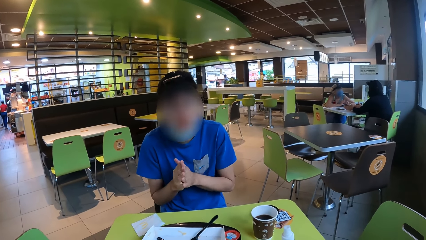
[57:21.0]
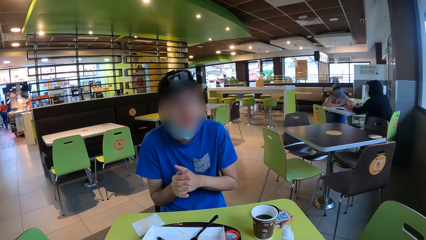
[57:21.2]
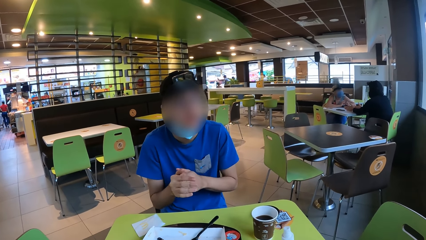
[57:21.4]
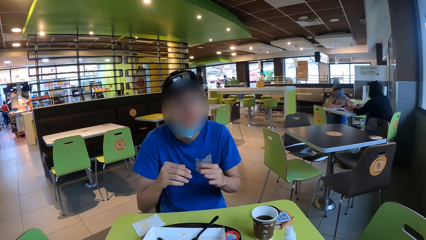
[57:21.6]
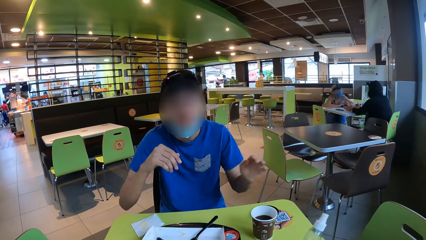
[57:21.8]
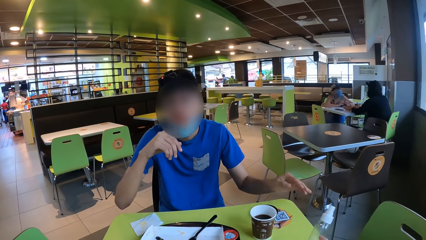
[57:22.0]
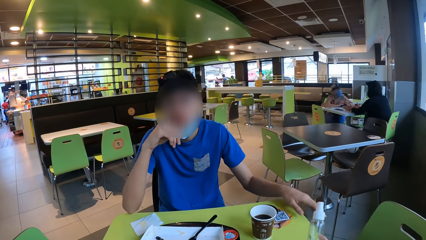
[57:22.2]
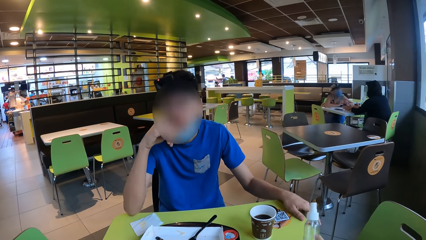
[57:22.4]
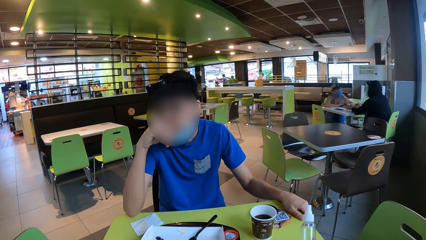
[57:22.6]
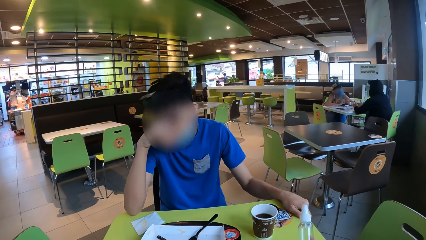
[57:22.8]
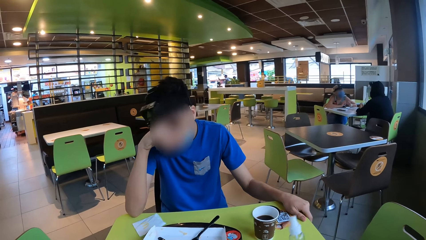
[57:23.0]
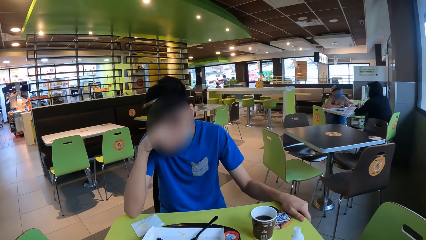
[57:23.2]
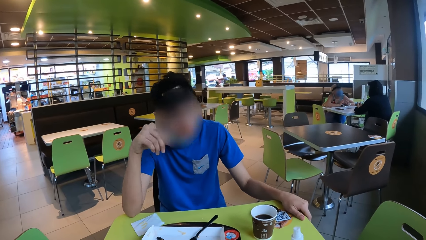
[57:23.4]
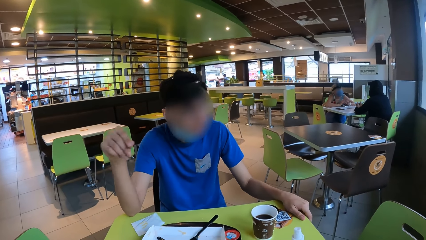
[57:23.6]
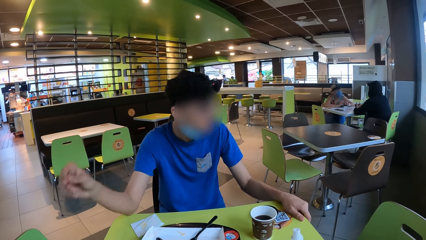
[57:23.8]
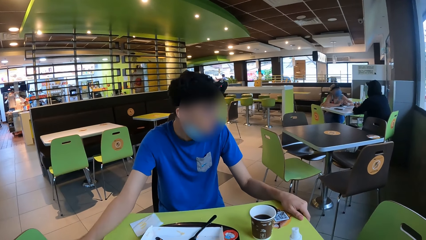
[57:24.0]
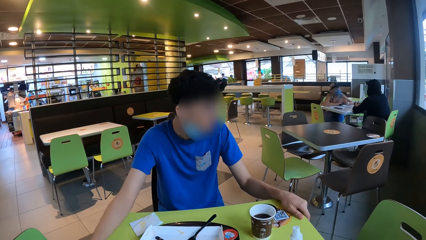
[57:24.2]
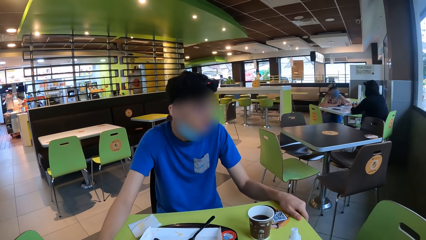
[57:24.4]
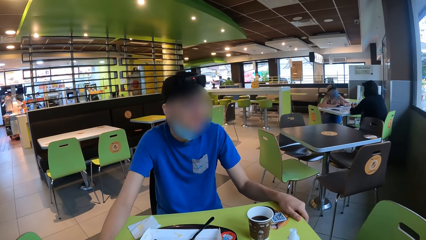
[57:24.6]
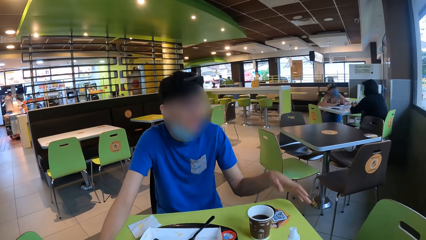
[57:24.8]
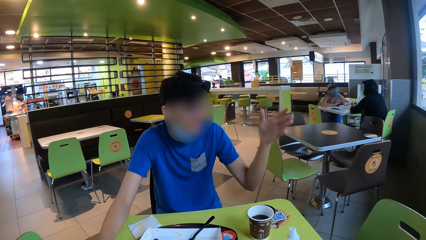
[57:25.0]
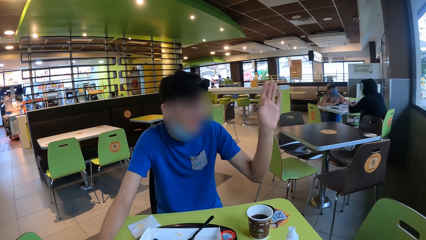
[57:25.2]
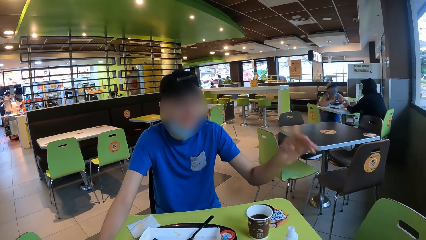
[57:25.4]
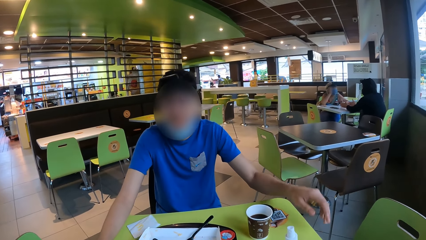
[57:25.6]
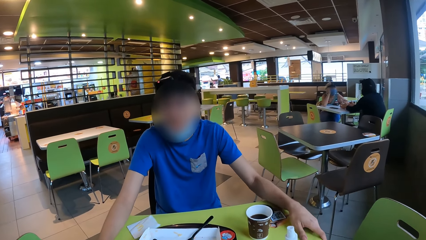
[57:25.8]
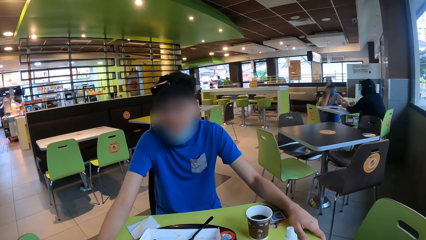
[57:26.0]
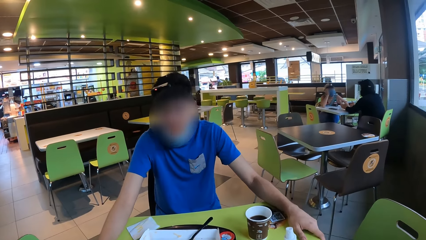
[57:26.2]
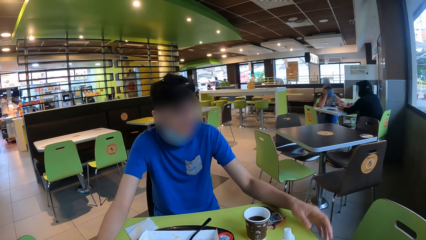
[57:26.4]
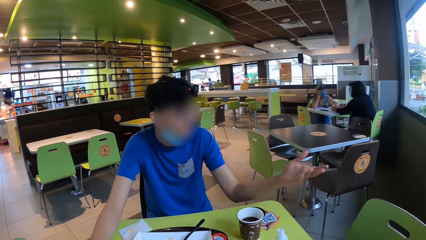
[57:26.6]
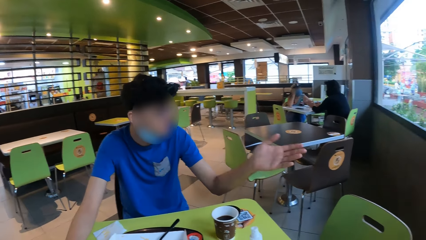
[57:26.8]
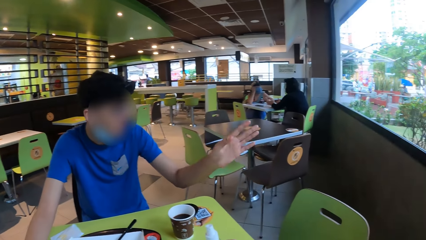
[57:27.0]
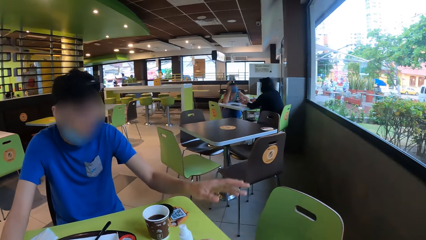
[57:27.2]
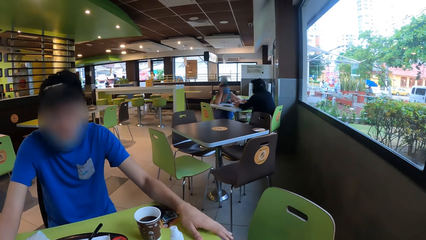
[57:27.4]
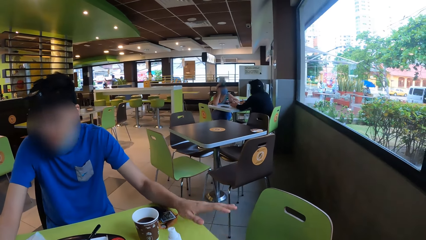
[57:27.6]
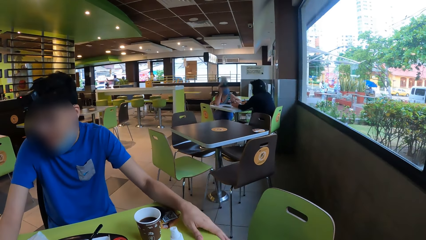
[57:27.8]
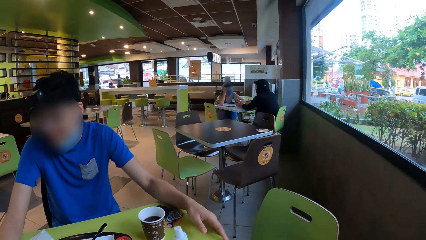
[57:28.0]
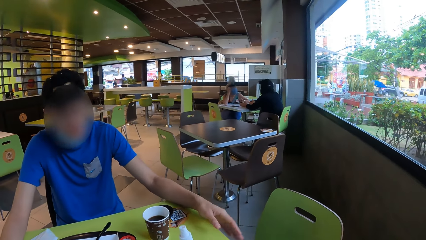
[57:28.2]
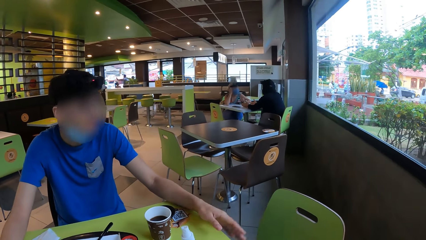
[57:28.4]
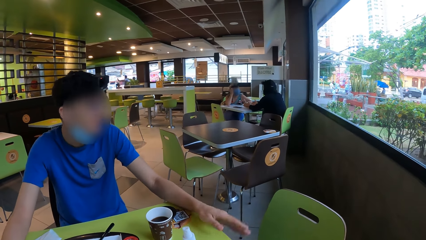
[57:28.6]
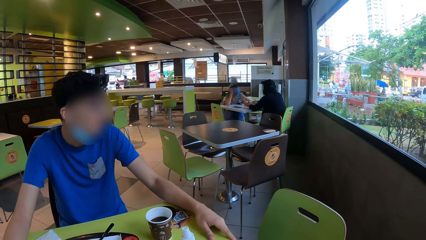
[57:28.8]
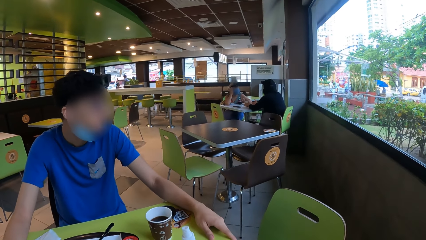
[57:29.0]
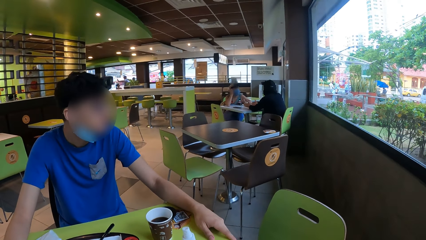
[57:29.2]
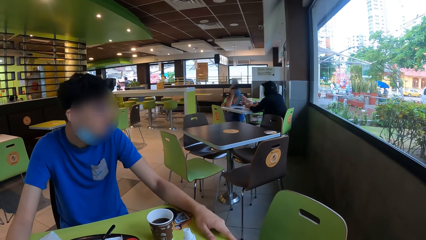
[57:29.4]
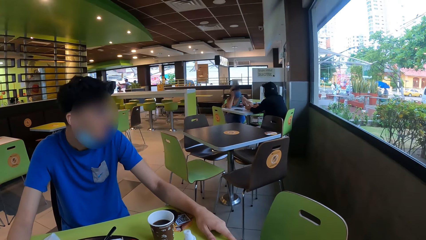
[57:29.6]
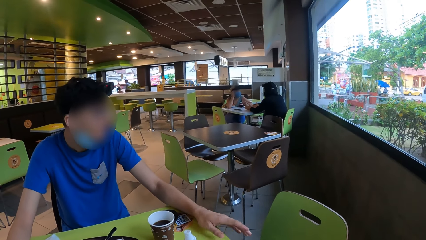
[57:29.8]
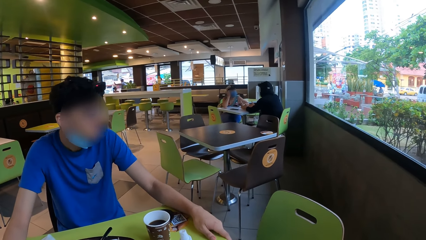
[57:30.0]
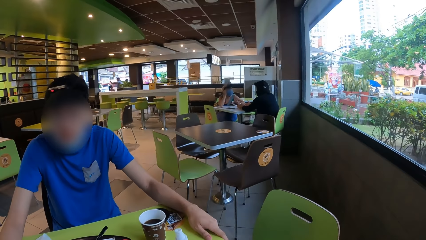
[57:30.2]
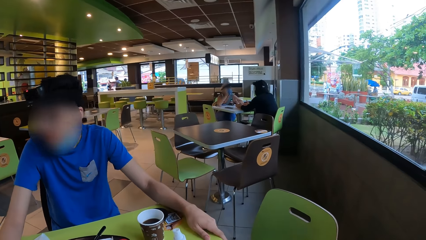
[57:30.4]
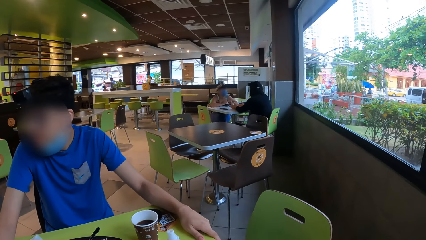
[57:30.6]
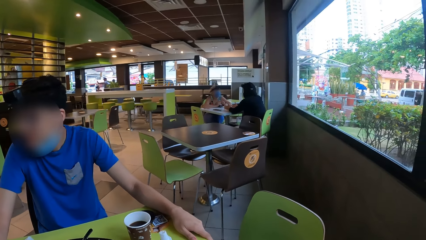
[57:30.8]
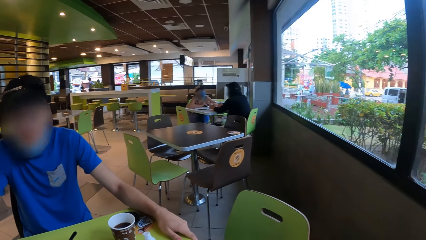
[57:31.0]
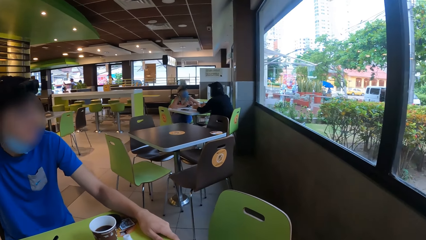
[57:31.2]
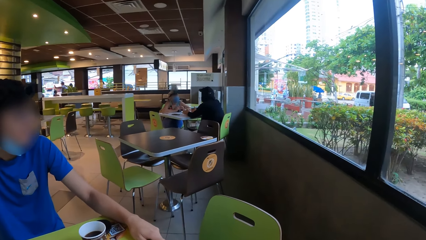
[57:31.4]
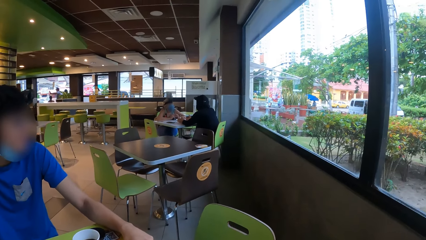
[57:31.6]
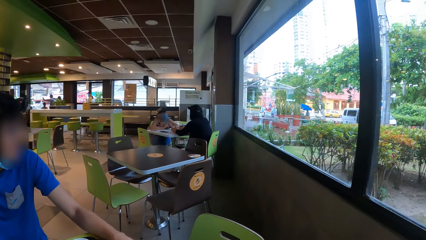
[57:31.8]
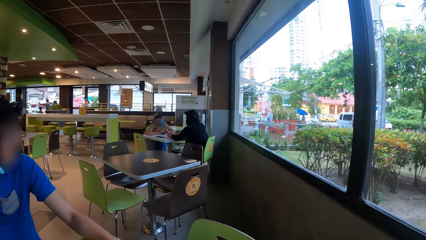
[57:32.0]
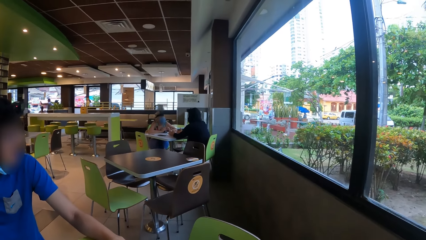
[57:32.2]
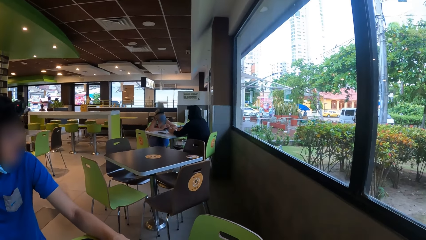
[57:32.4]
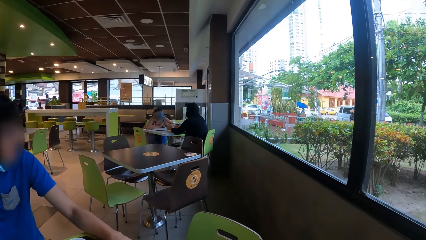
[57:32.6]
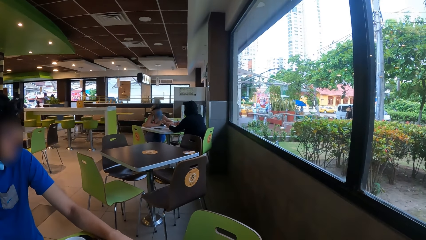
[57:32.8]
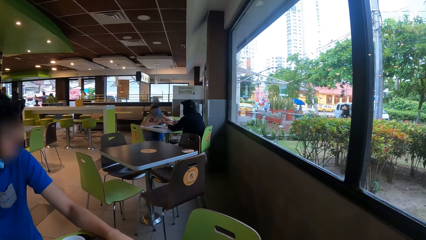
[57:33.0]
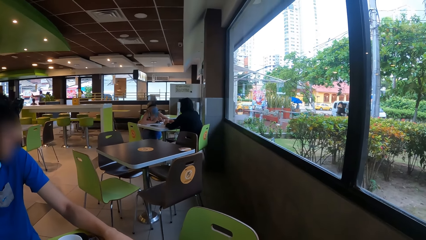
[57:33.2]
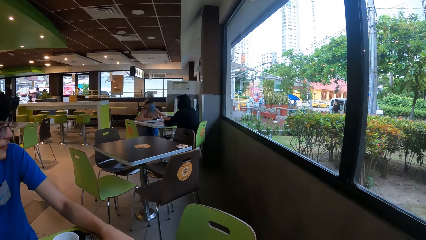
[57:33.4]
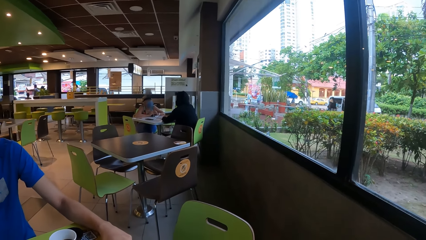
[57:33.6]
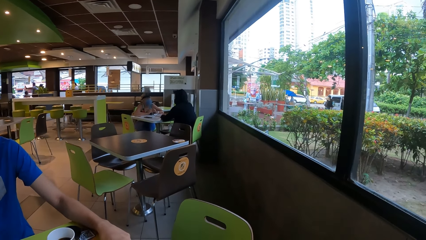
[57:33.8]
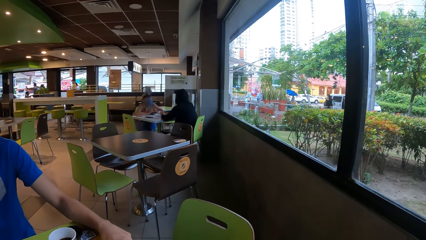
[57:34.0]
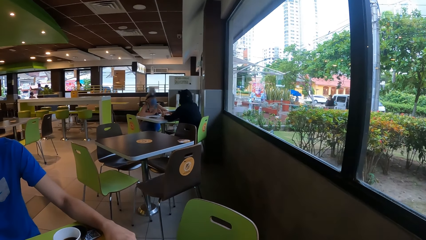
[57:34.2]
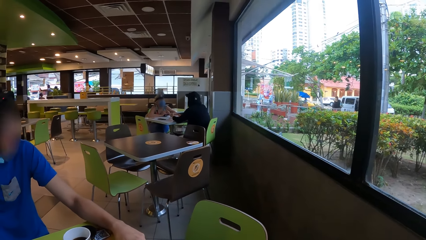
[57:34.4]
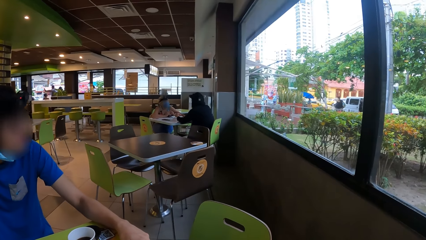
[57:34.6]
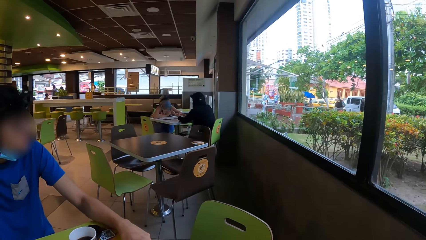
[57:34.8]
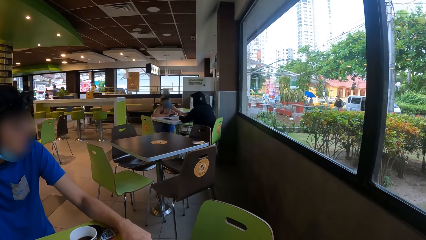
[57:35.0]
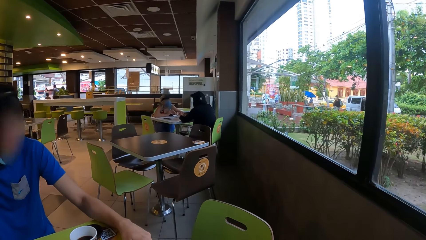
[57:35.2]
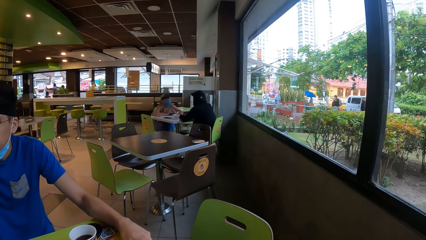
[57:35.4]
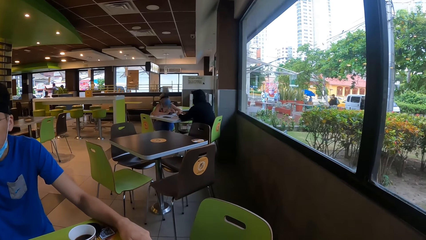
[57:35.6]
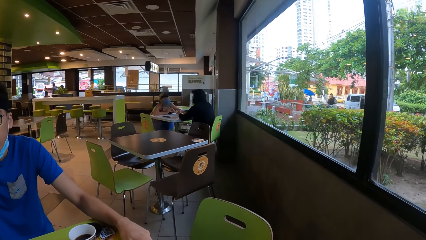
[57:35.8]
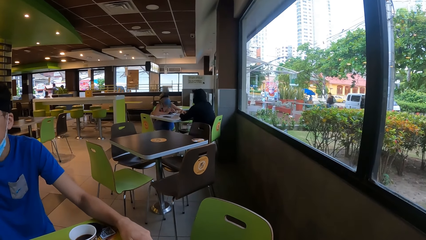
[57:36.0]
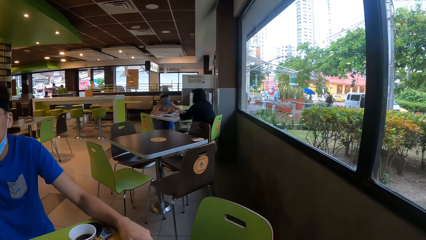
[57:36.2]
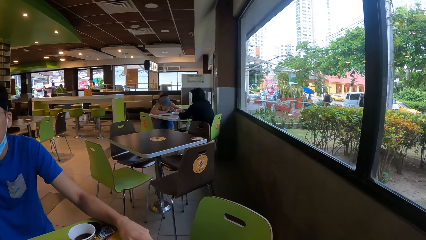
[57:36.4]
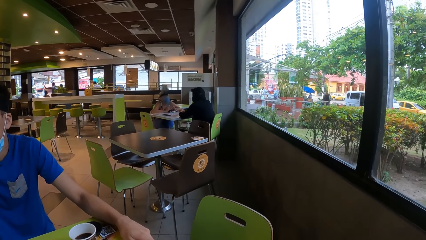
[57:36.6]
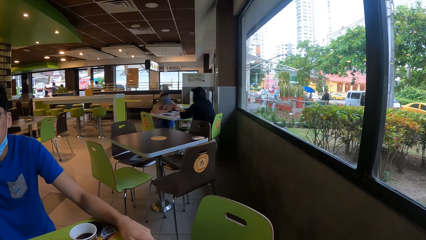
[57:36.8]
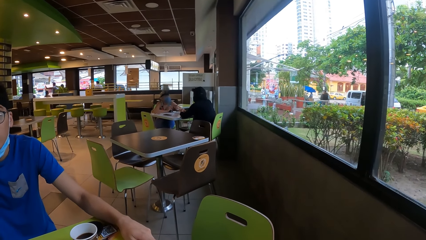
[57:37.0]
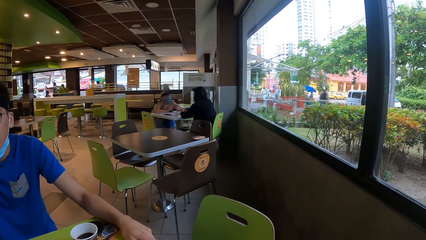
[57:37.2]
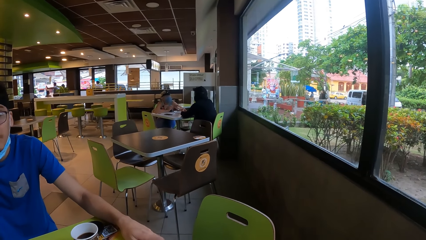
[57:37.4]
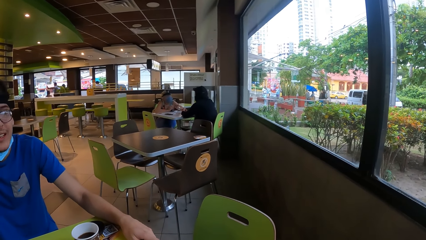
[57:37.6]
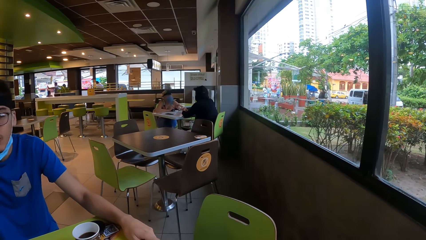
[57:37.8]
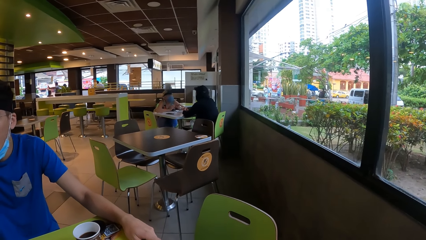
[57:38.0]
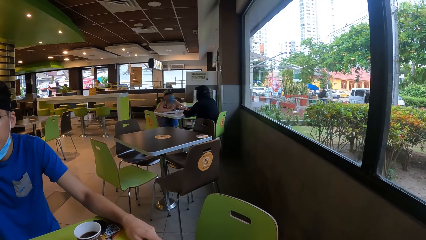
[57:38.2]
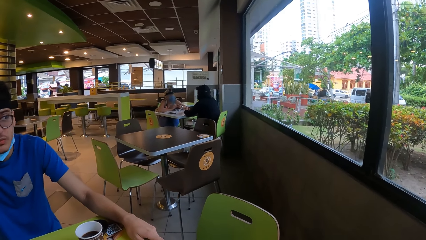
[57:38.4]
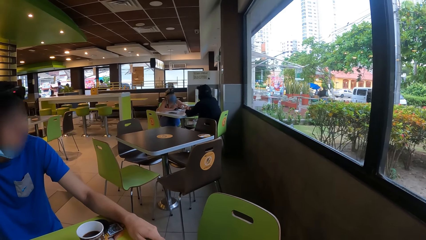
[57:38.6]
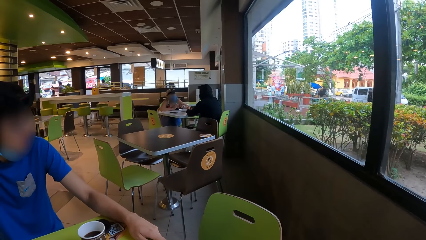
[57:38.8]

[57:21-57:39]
A man holds his cheek with his right hand. The man puts a hand on a table. The man lifts up his left hand. The man interacts with the camera wearer. The man taps the table with a hand. The camera wearer stares at a window. They look around in a room.
